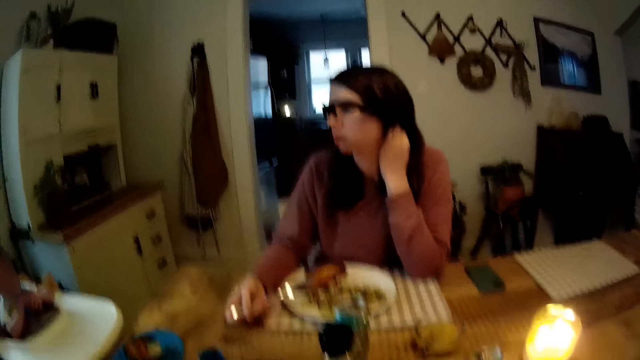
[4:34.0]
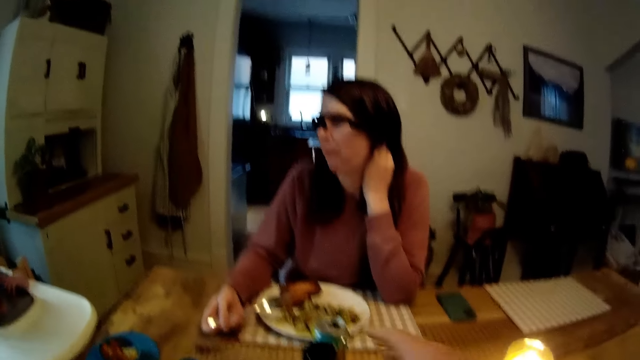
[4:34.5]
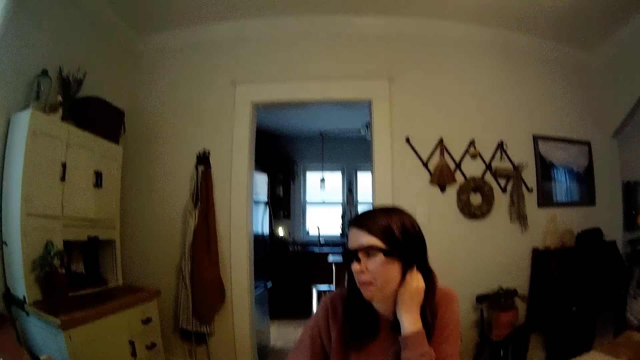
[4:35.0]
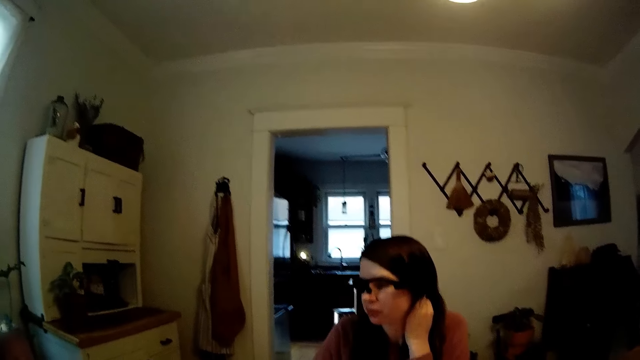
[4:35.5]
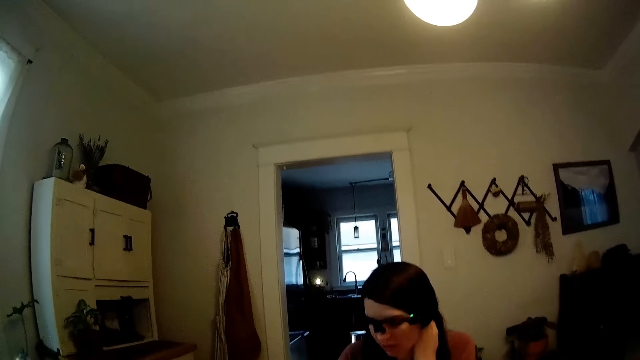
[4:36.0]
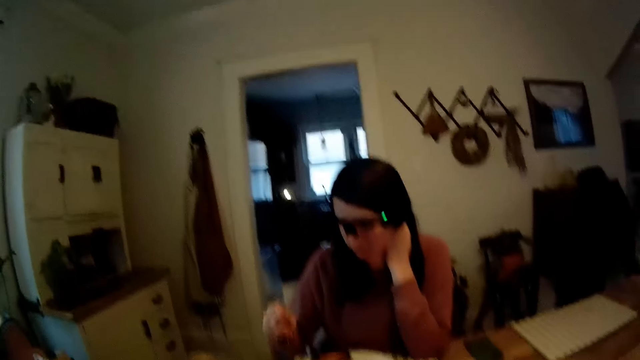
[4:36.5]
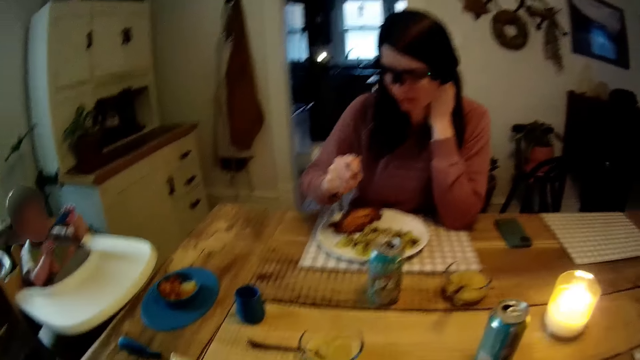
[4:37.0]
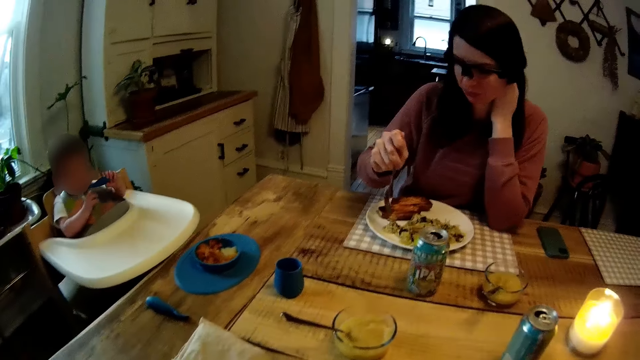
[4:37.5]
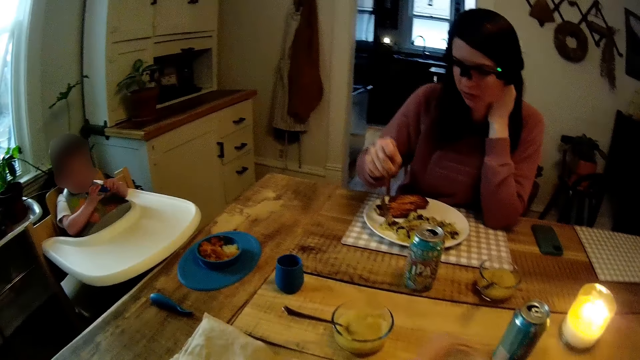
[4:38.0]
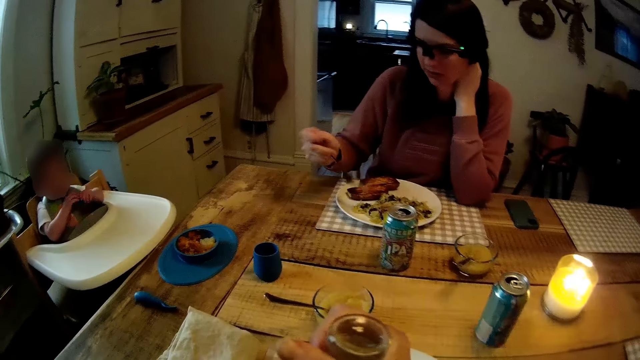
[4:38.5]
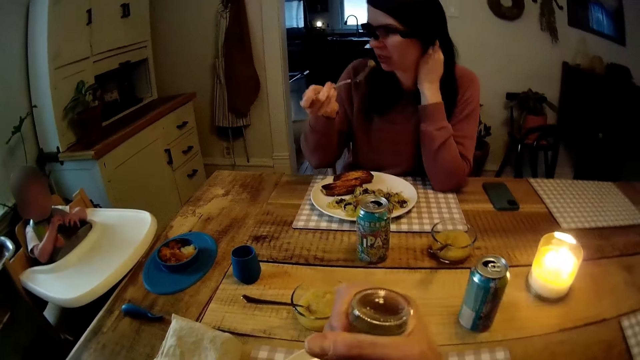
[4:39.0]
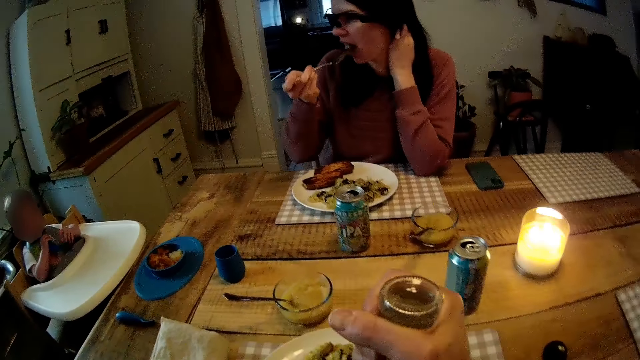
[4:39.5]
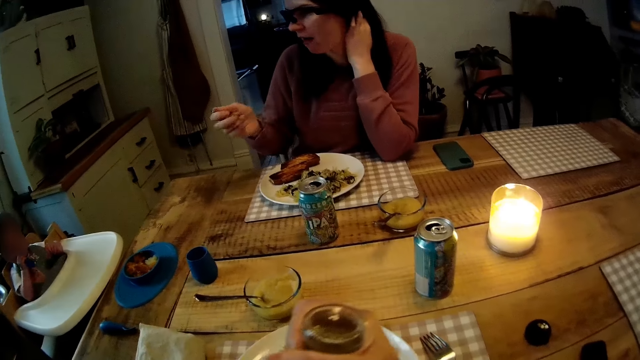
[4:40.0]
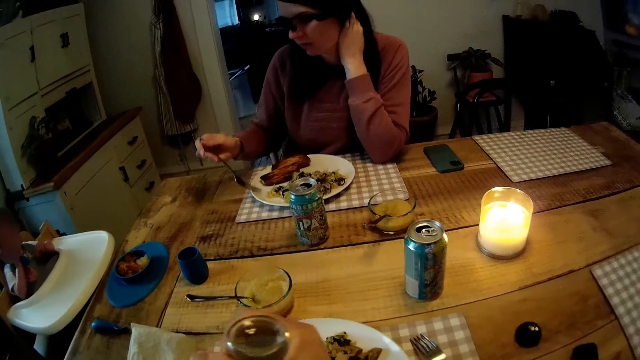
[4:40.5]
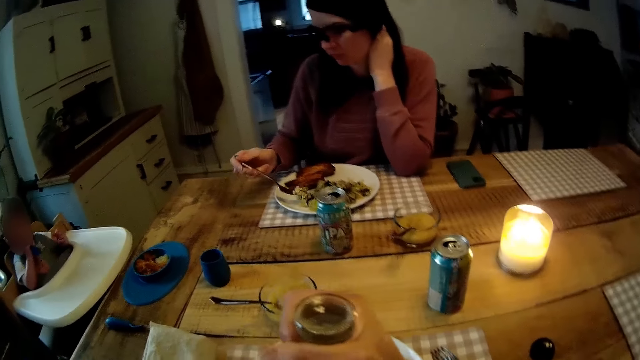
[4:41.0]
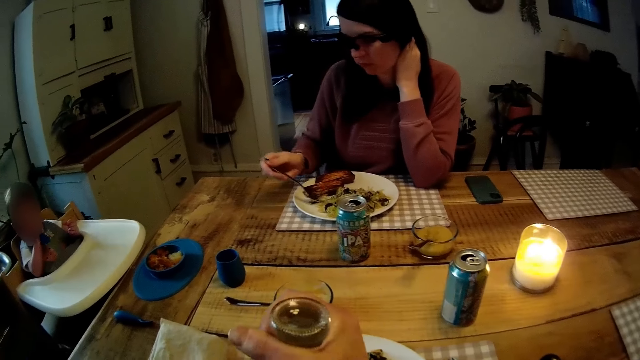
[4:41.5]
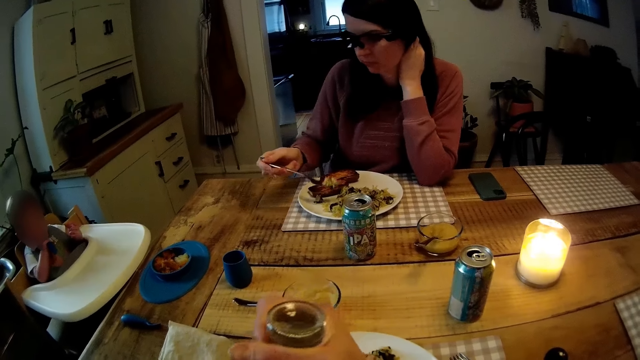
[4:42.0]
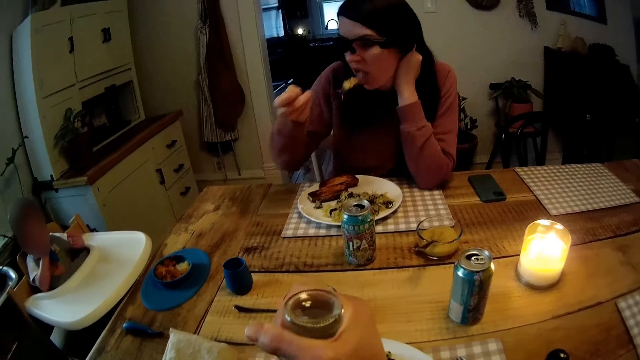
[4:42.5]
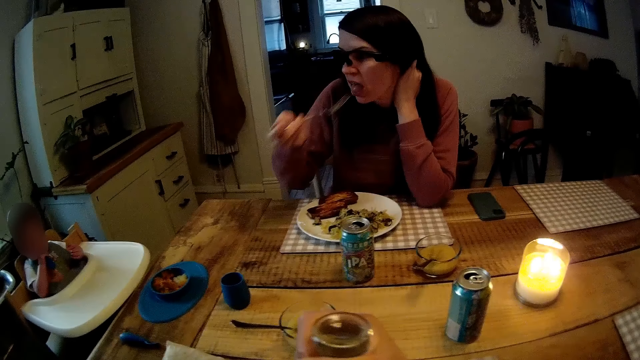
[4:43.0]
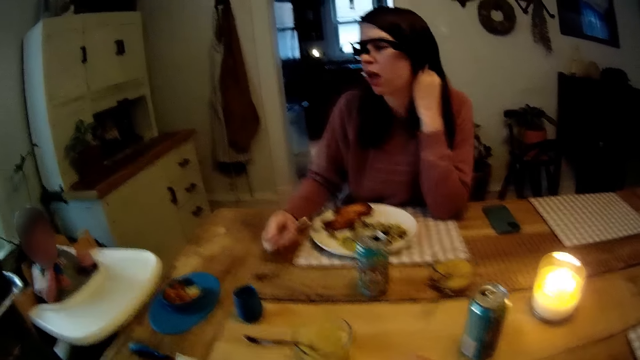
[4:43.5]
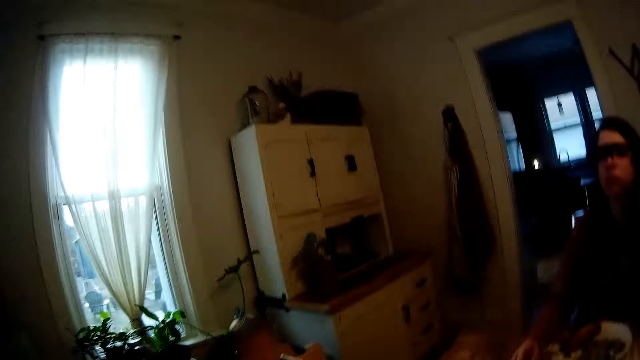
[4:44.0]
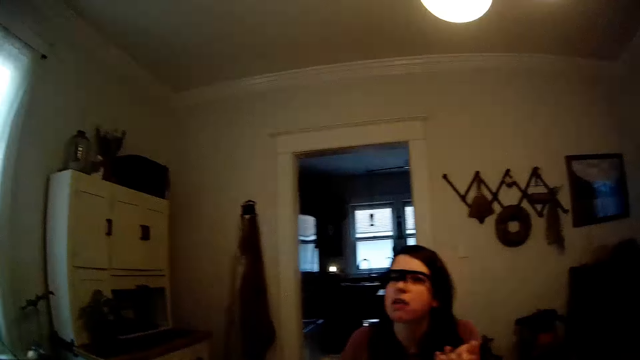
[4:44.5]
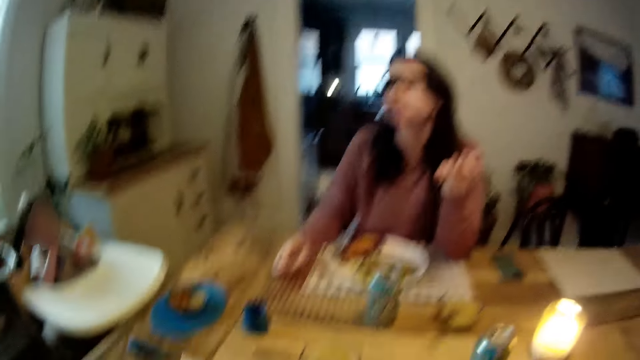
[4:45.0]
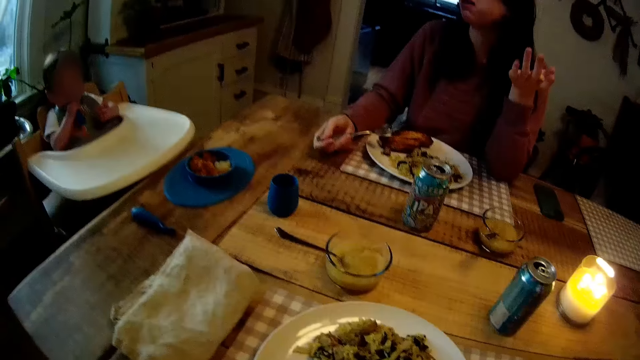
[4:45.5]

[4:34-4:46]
A person talks to the camera wearer. The camera wearer pours salt on his food with his right hand.

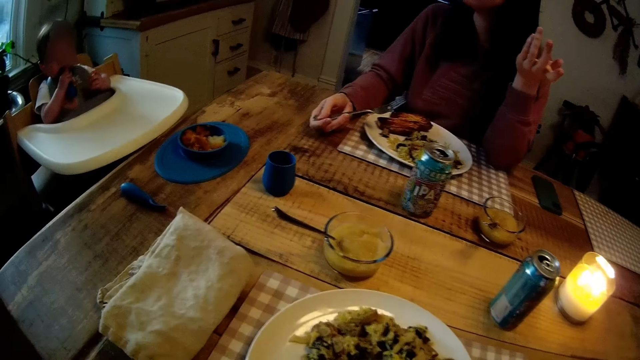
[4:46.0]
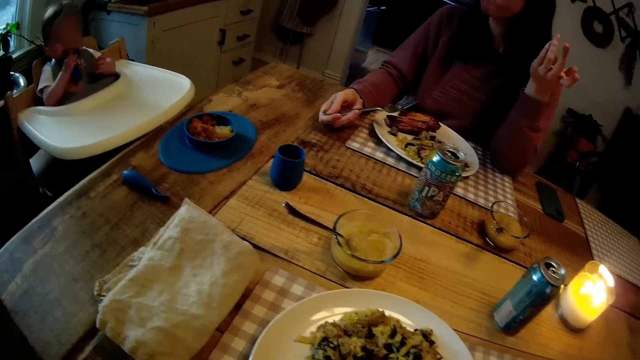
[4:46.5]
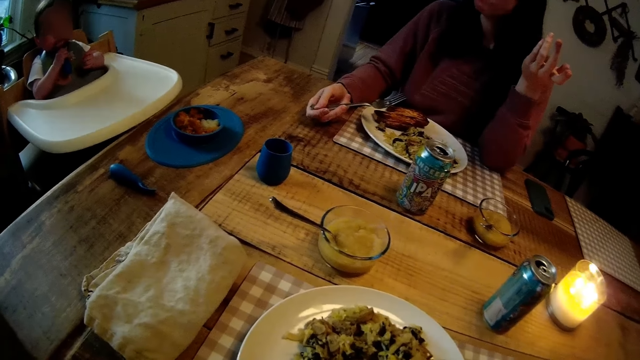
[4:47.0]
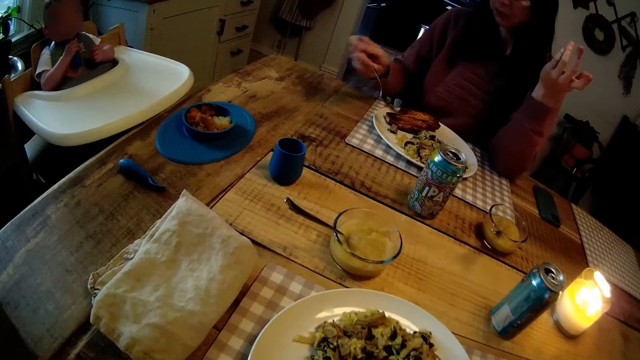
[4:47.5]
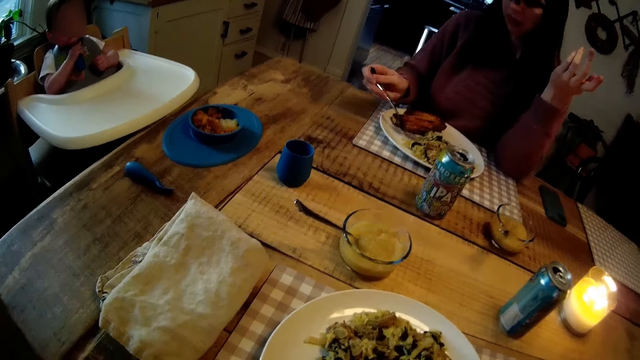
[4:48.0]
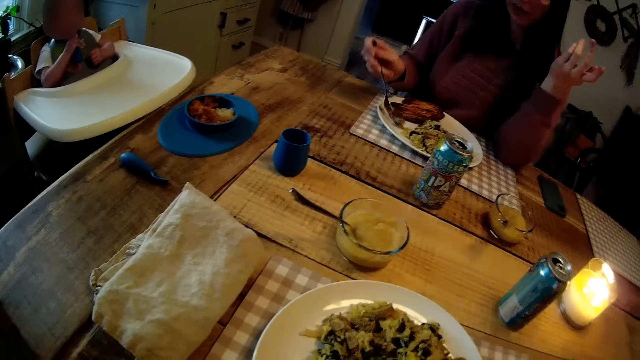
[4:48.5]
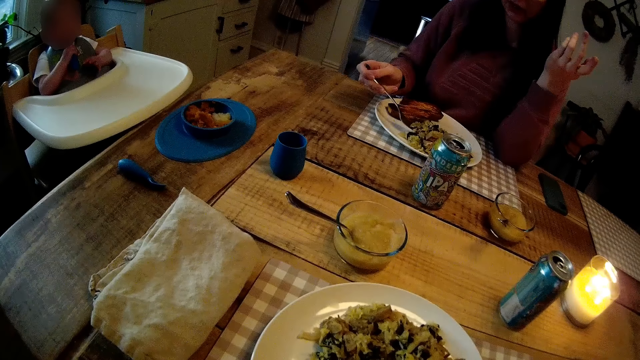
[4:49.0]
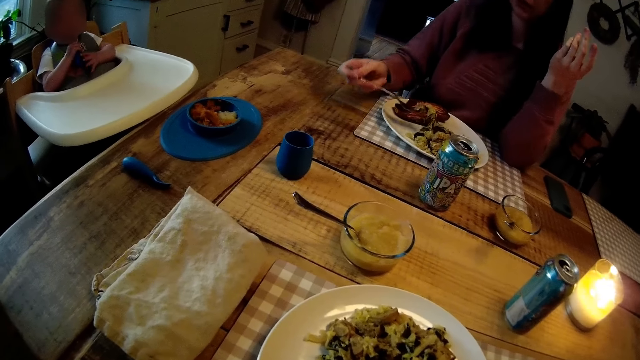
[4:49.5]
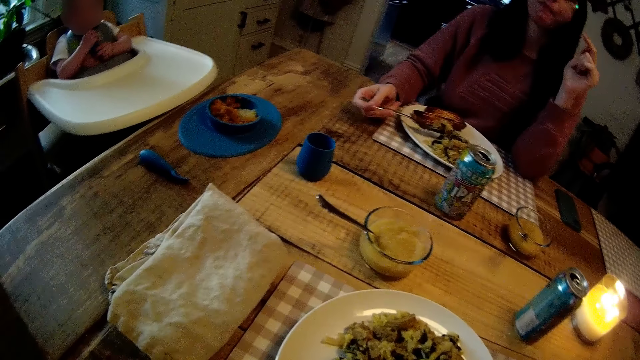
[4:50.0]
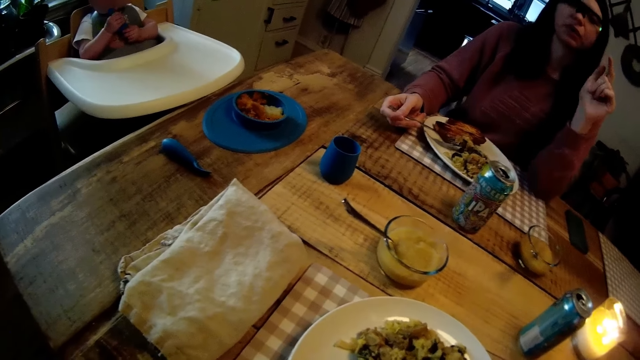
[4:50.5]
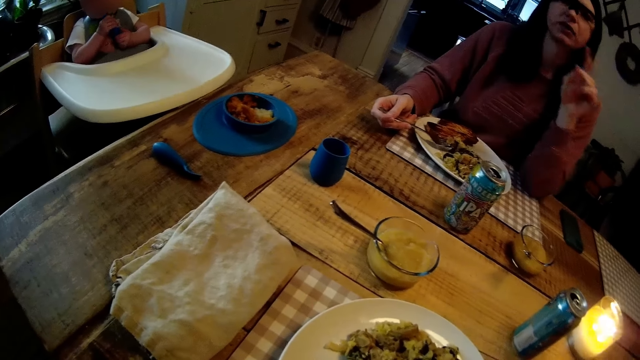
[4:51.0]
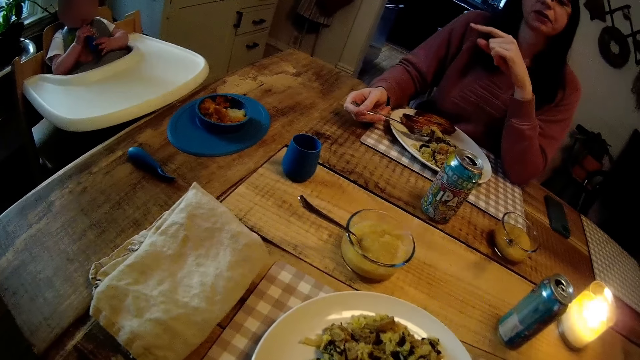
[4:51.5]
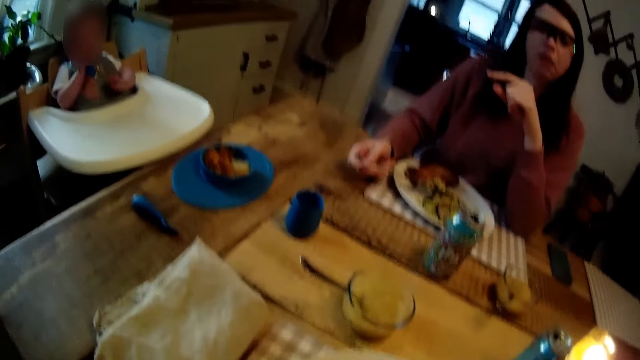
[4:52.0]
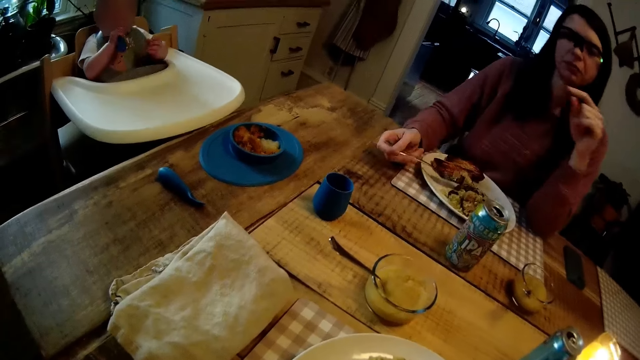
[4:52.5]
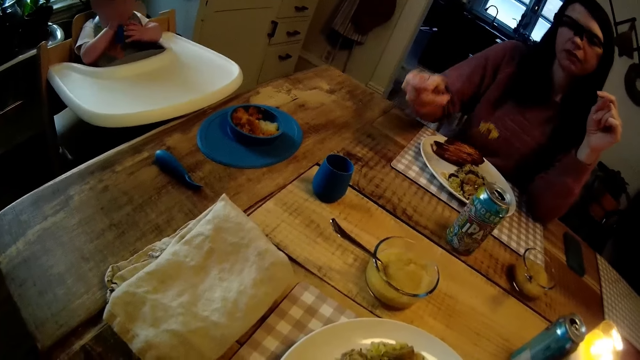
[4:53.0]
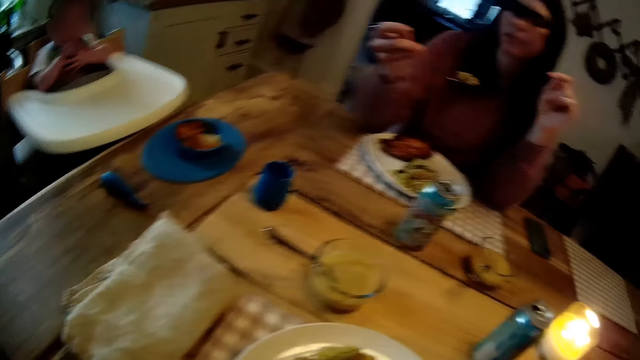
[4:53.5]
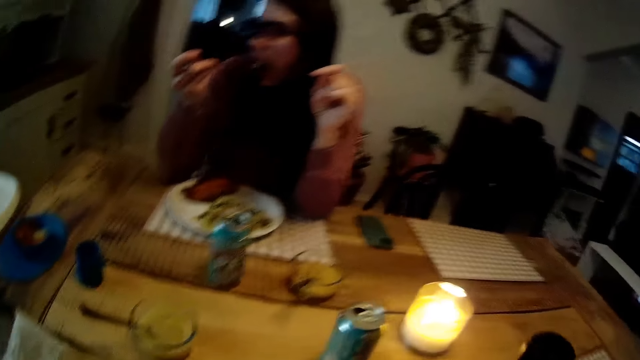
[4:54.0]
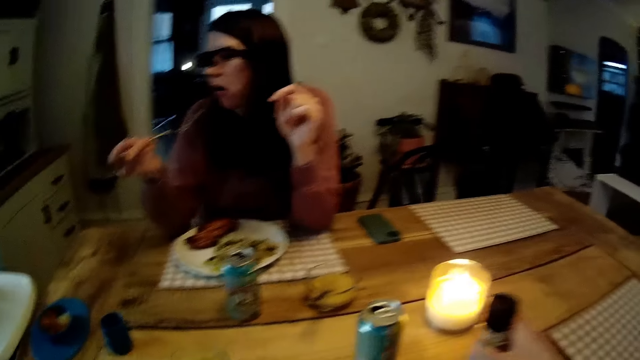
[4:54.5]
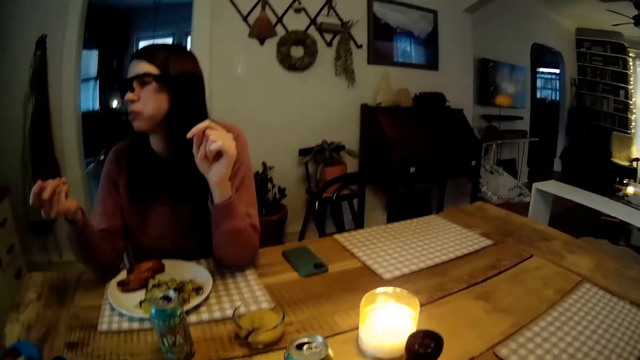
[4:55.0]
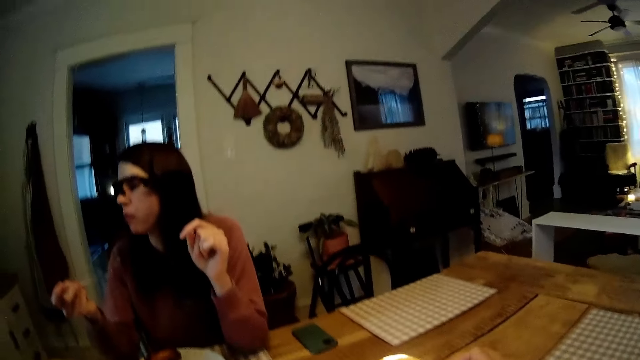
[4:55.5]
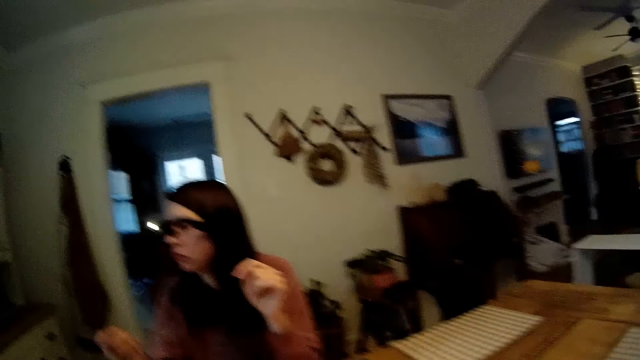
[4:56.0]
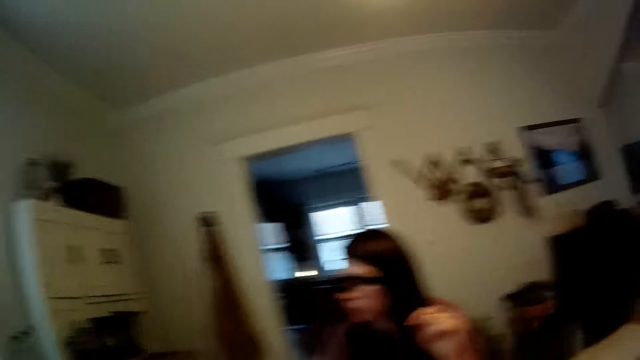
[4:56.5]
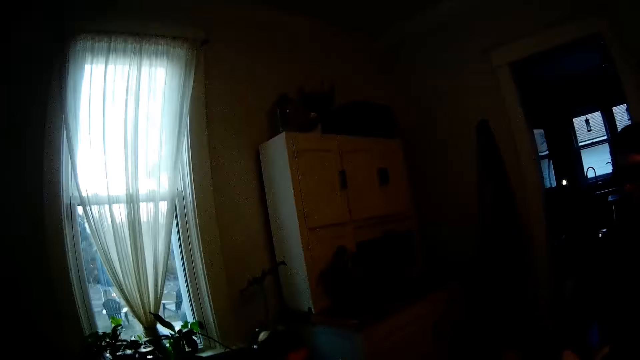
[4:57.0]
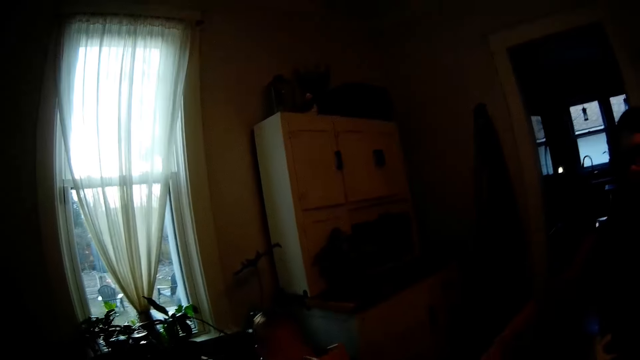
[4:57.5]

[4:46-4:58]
A woman eats with a fork. The woman converses with the camera wearer. The camera wearer places the salt shaker on the dining table with his right hand.
